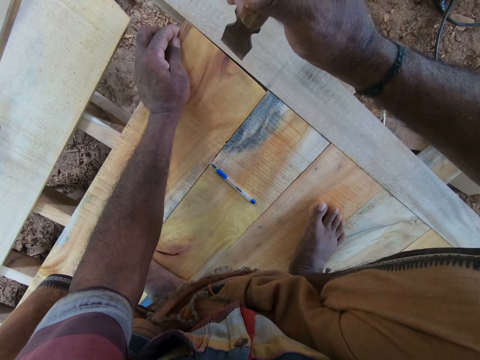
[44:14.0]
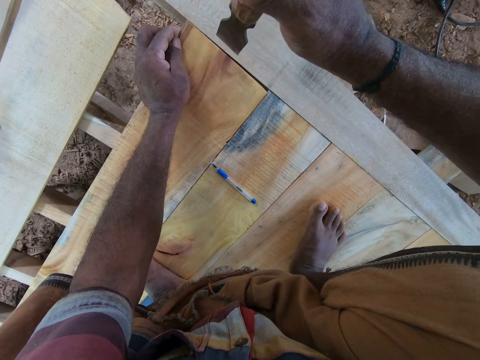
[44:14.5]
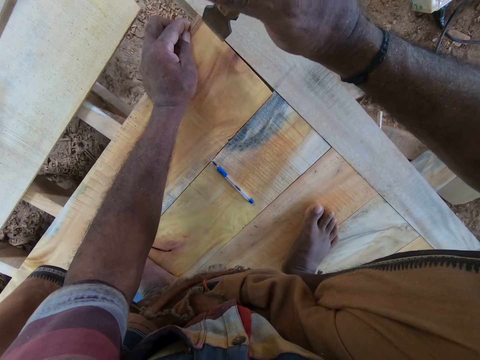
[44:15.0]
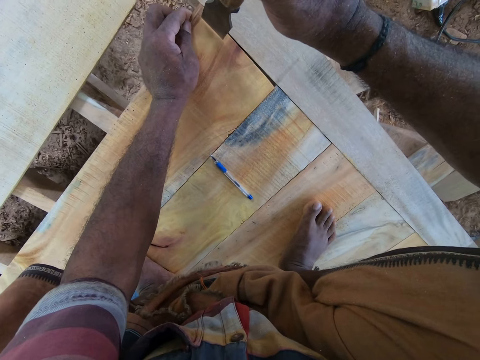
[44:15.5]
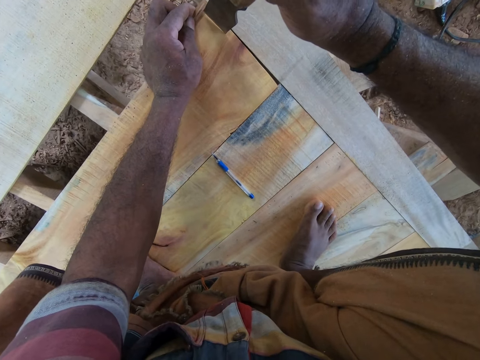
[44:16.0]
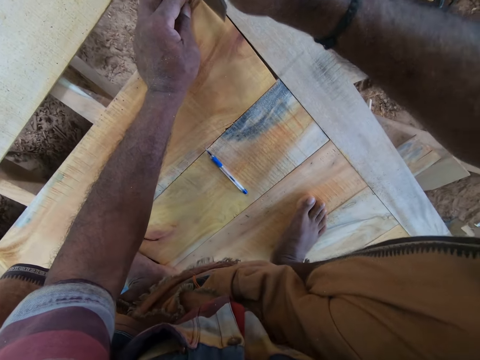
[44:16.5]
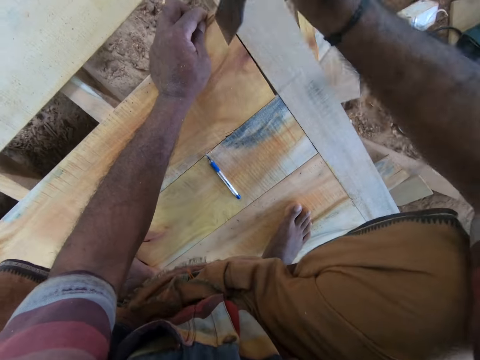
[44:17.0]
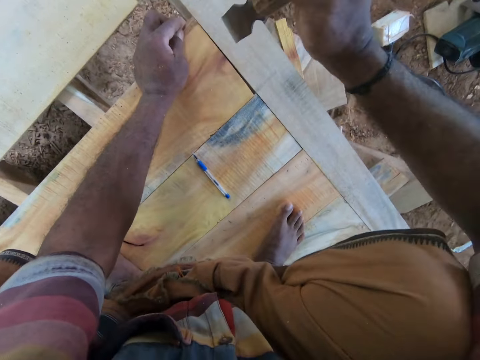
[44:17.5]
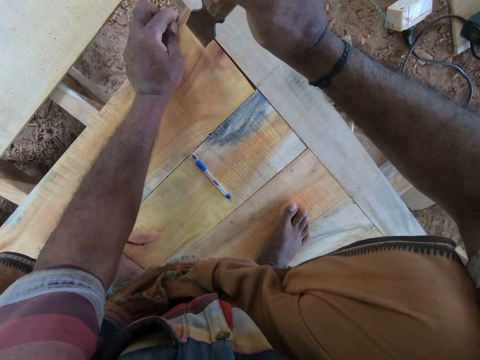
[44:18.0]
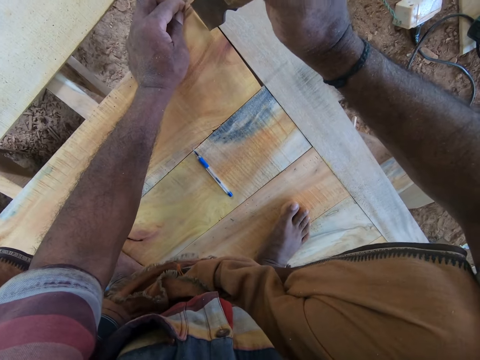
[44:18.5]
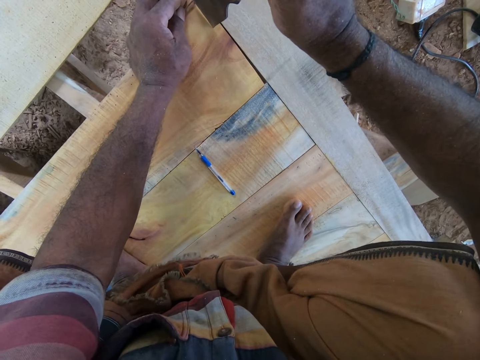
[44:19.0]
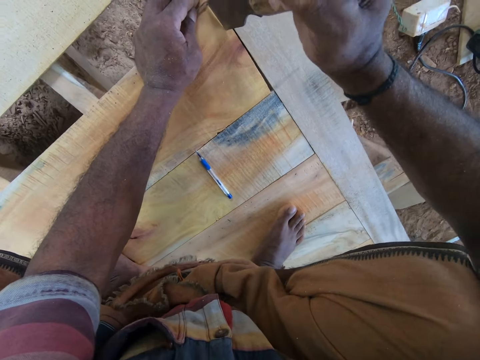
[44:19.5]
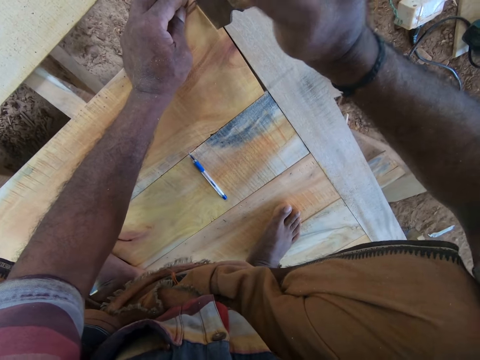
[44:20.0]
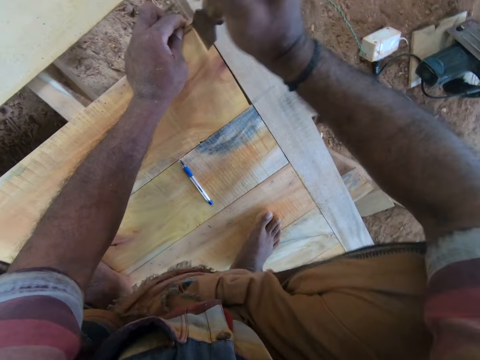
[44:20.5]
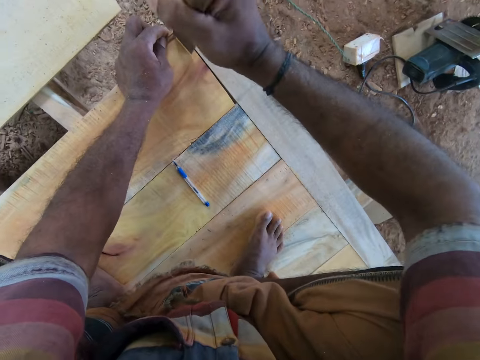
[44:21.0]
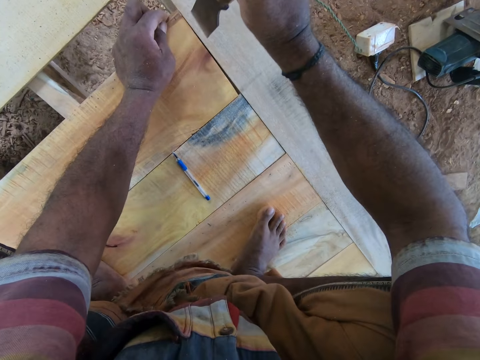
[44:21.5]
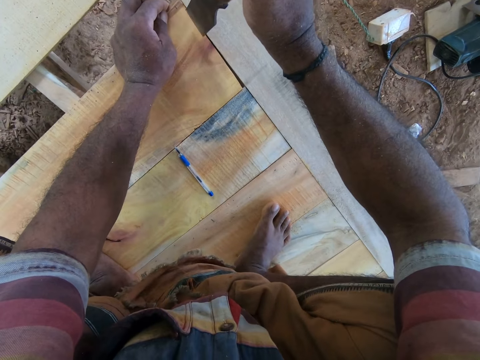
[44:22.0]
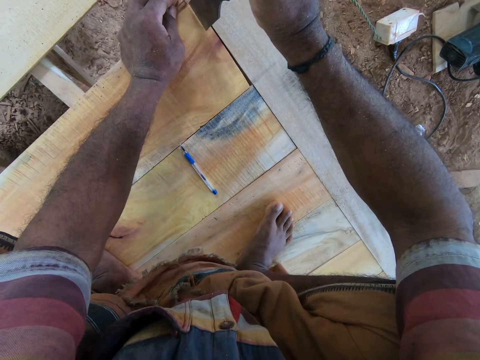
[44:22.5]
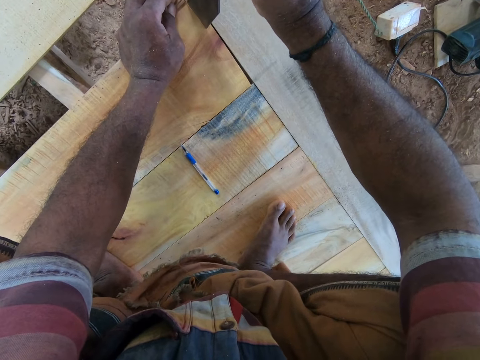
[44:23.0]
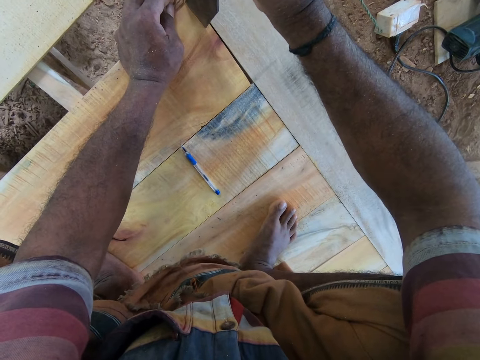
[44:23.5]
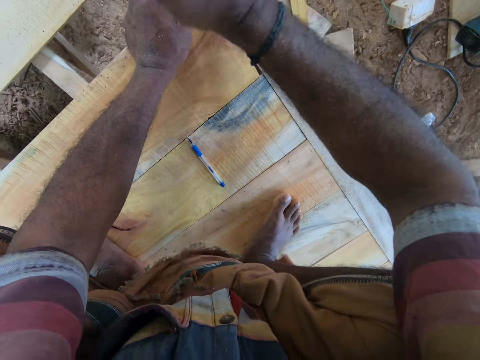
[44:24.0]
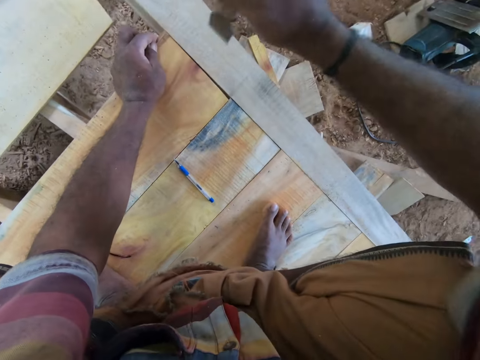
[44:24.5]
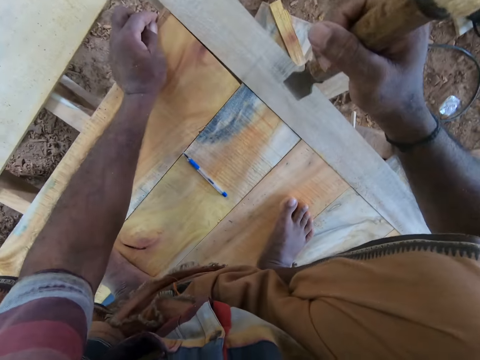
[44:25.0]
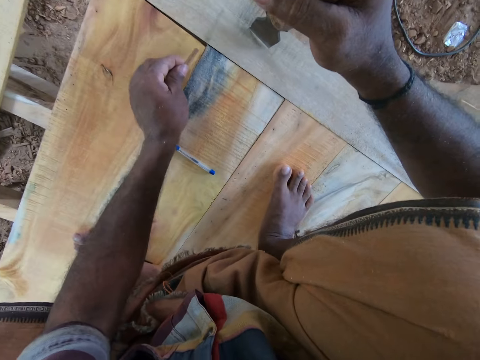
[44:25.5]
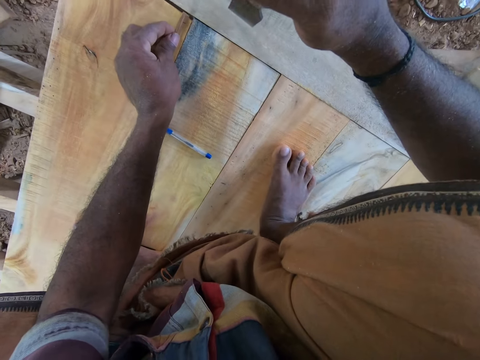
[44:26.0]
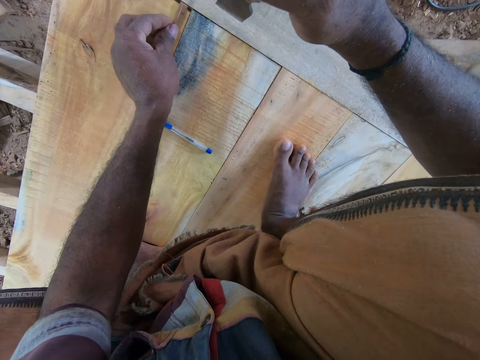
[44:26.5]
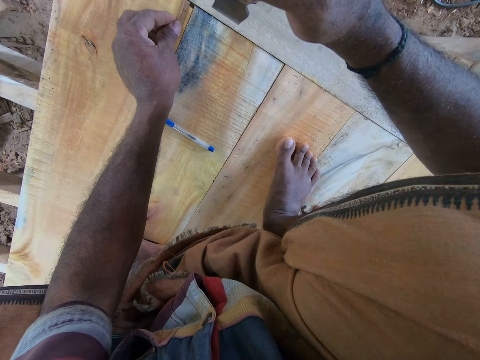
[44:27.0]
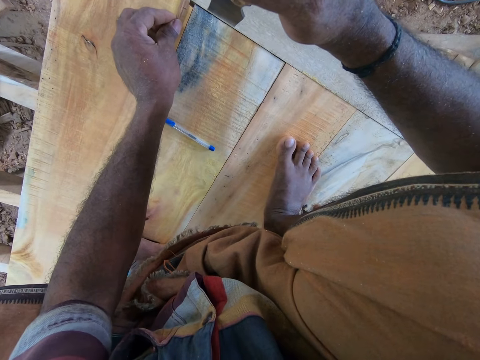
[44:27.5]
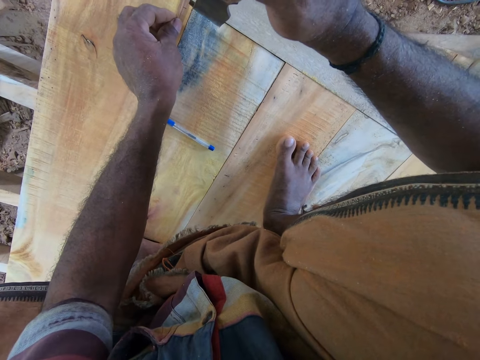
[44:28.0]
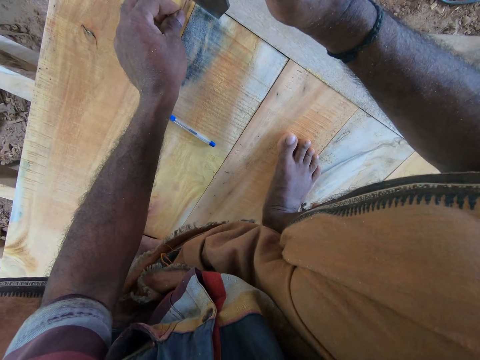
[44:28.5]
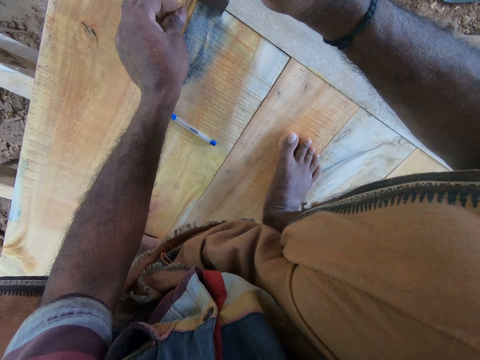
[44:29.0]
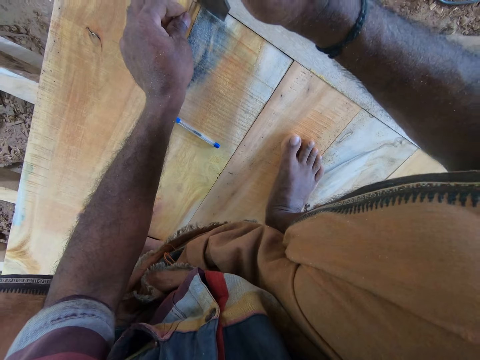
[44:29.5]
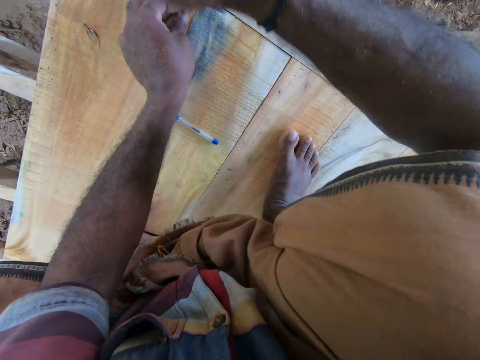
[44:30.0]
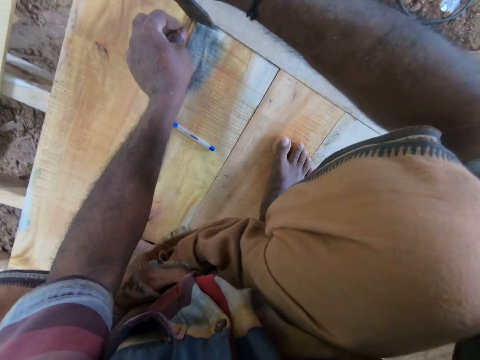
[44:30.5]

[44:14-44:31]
The camera wearer lifts something up. He marks the plank with the chisel in his right hand. He presses something on the wood repeatedly. He moves something away. He aligns the wood chip with an end of the plank on the platform with his left hand. He moves the piece of wood. He marks the plank with the chisel in his right hand. He lifts something up.

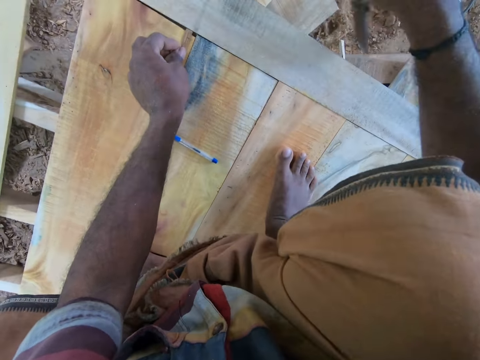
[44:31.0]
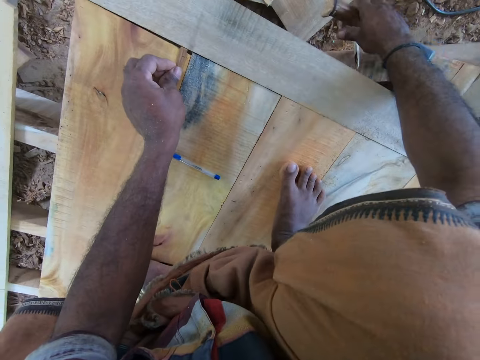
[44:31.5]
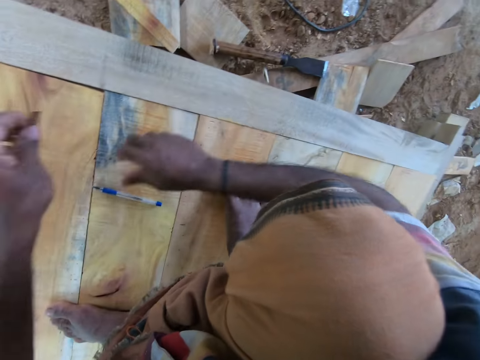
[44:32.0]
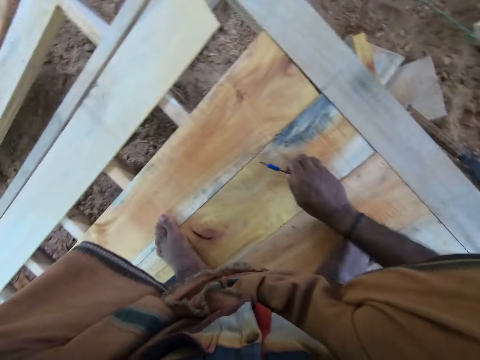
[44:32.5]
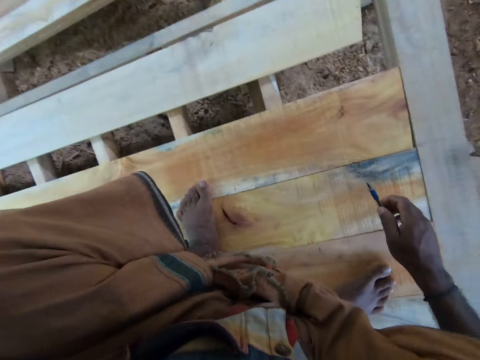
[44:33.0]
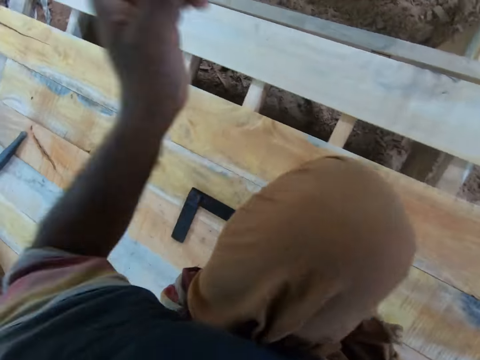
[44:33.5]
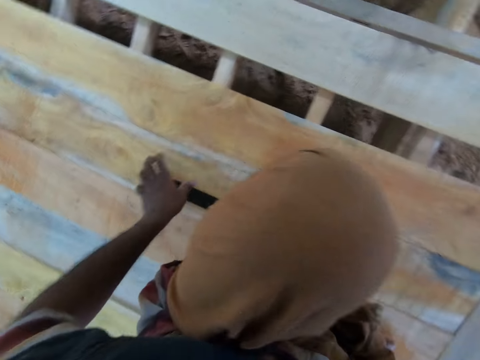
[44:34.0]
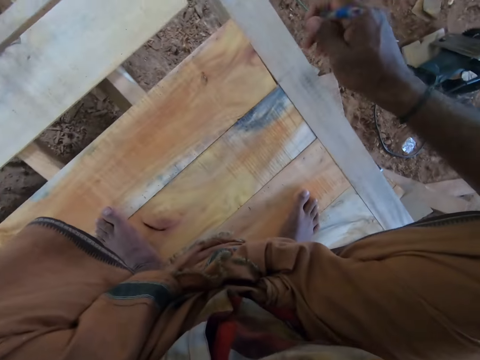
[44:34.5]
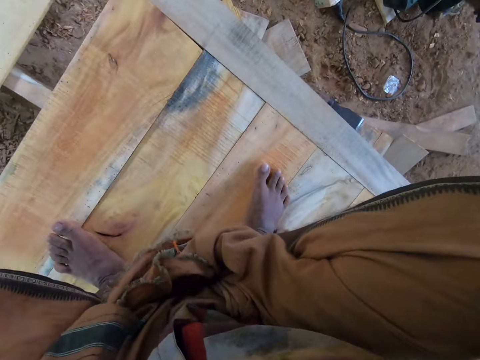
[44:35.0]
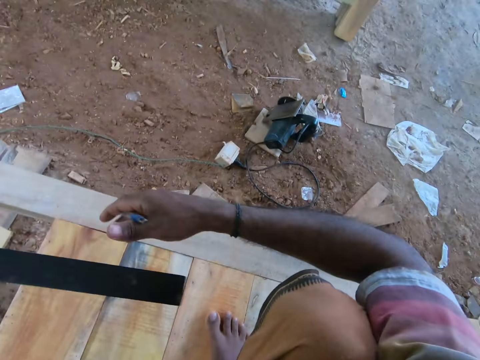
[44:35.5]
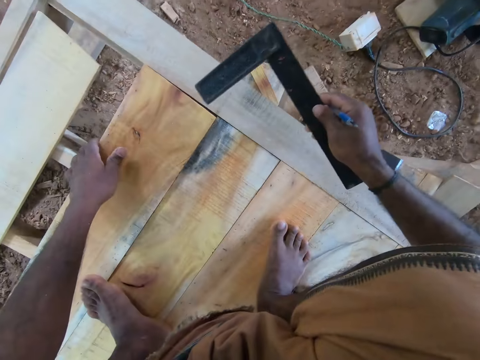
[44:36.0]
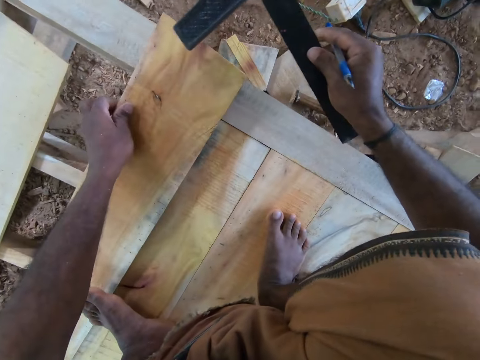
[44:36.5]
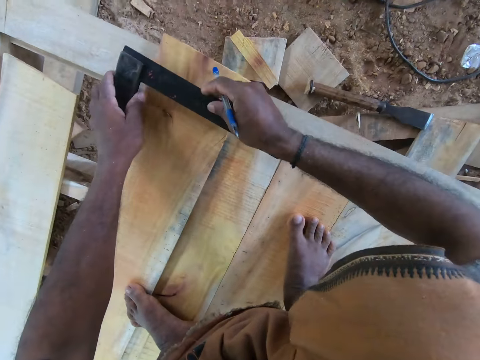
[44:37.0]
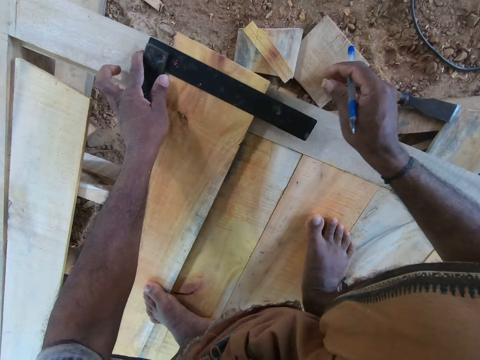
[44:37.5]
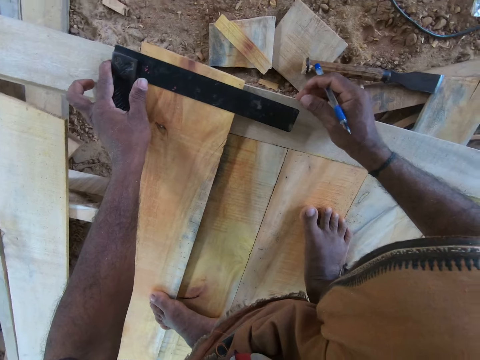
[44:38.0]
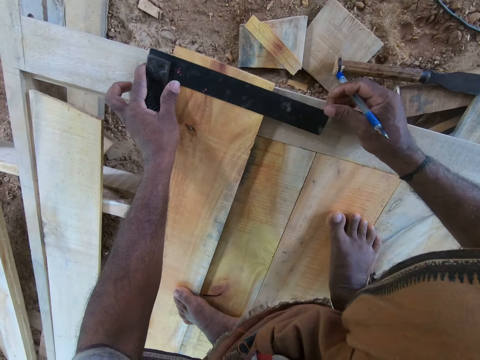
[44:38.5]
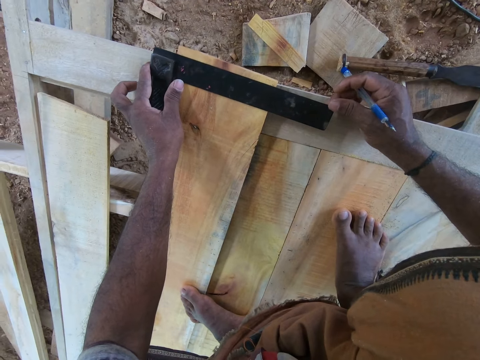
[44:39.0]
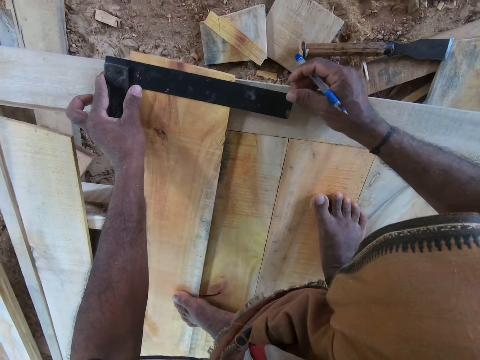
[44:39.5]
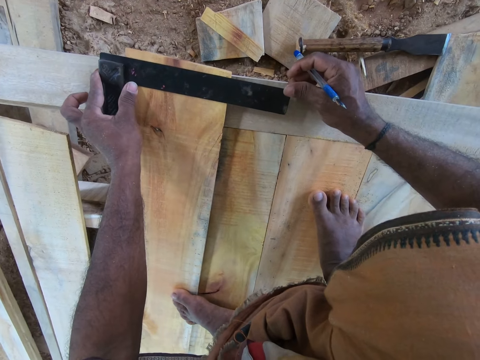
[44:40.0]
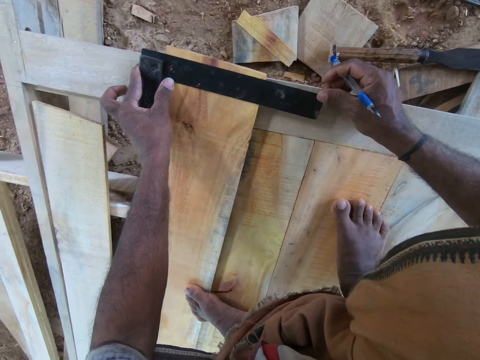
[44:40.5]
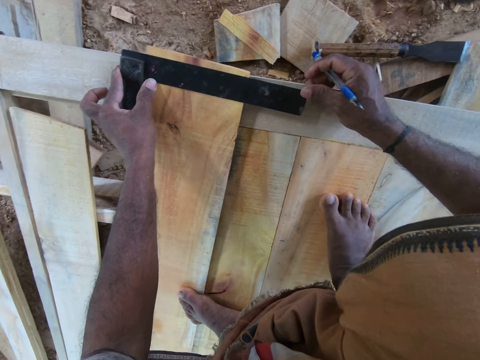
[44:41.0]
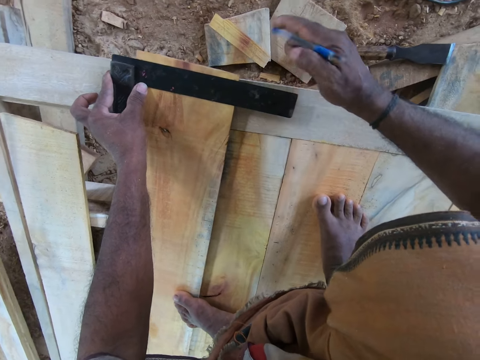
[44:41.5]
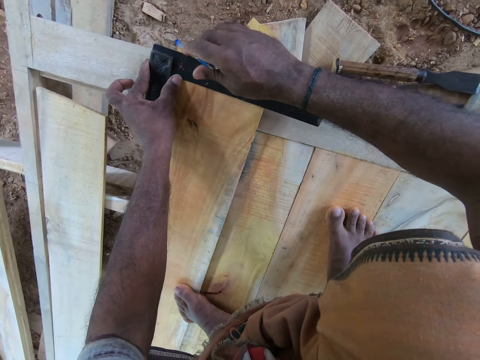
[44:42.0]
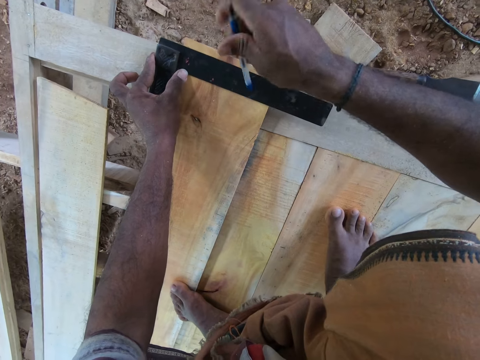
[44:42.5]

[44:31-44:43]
The camera wearer presses something on the wood. He drops the chisel on the ground with his right hand. He picks up the pen on the plank with his right hand. He picks up the angle ruler on the plank with his left hand. He looks around. He passes the angle ruler from his left to right hand. He moves the plank on the platform with his left hand. He holds the L ruler with the right hand. He passes the angle ruler from his right to left hand. He holds the wood with the left hand. He places the angle ruler on the plank with his left hand. He aligns the angle ruler on the plank with his hands.
